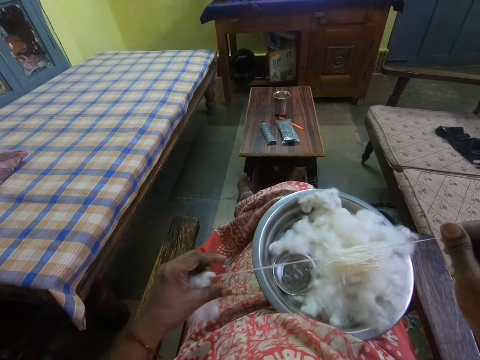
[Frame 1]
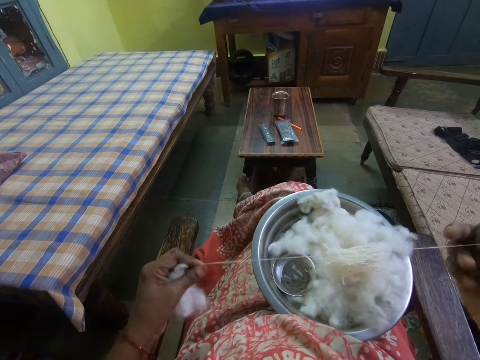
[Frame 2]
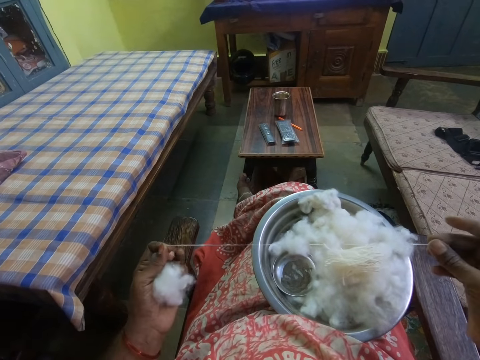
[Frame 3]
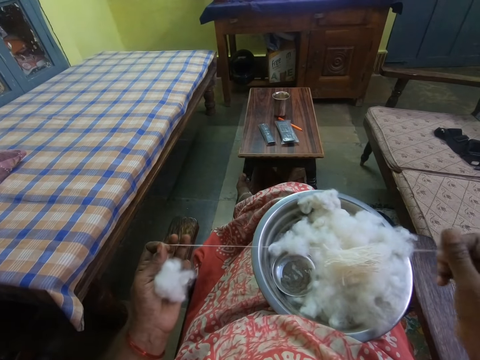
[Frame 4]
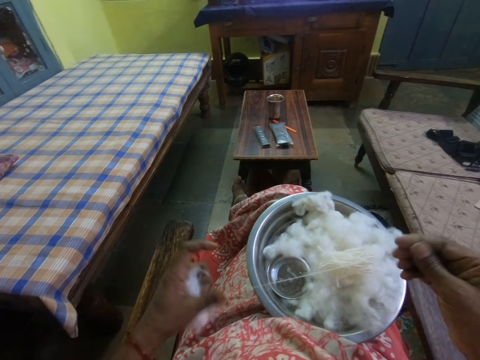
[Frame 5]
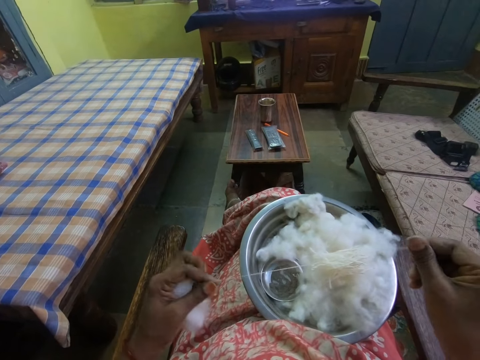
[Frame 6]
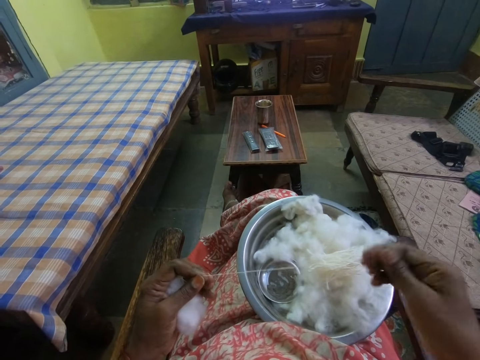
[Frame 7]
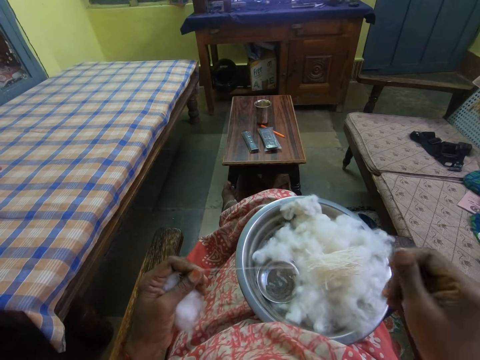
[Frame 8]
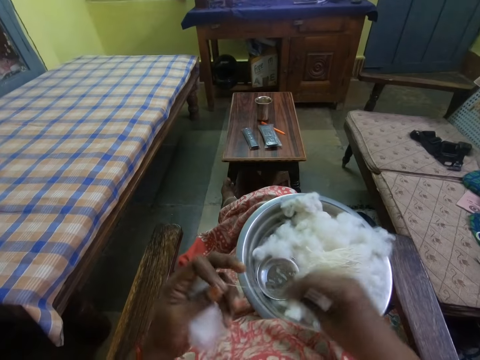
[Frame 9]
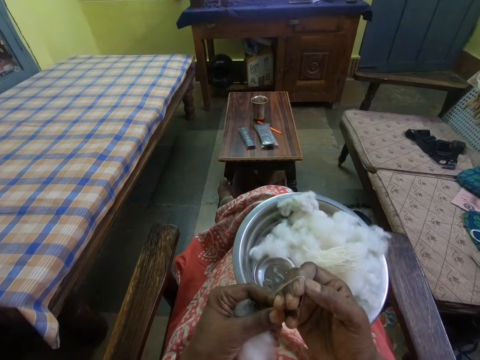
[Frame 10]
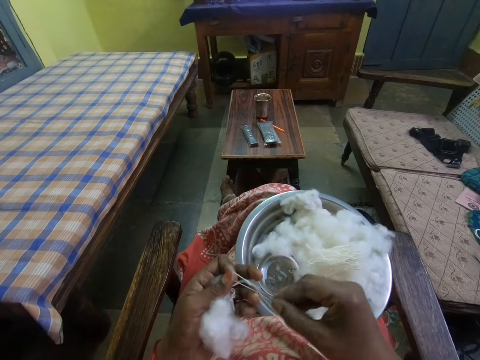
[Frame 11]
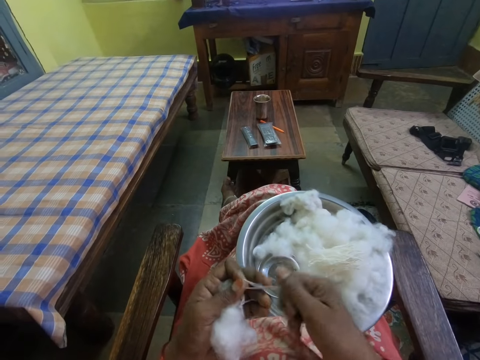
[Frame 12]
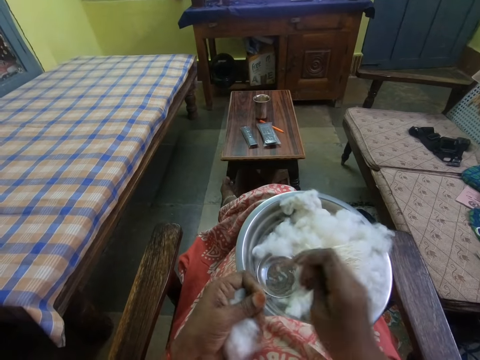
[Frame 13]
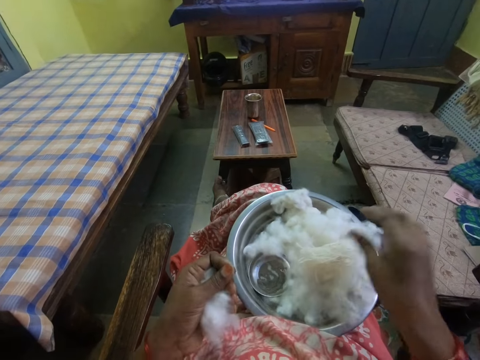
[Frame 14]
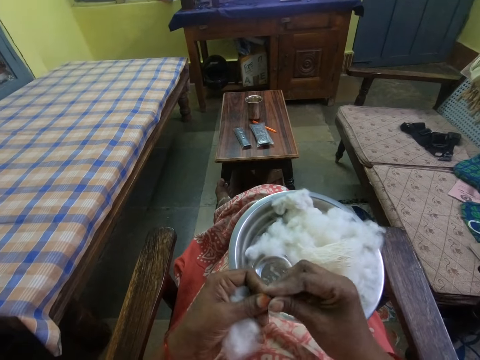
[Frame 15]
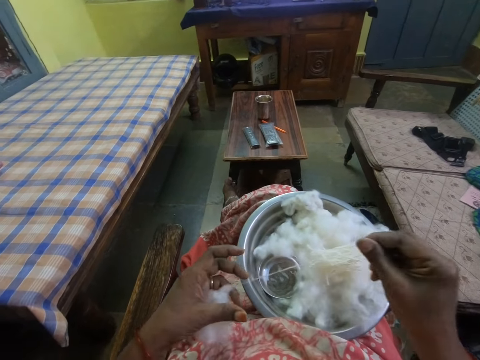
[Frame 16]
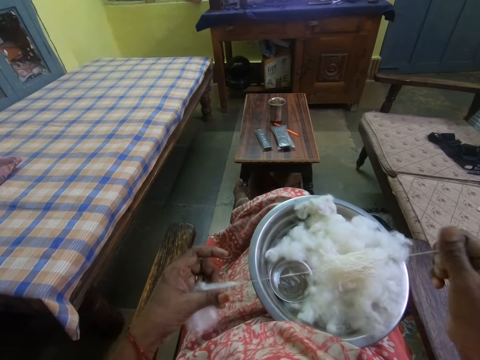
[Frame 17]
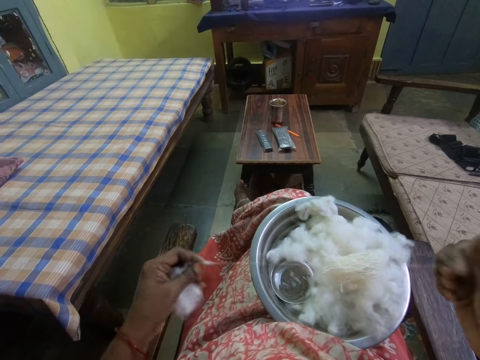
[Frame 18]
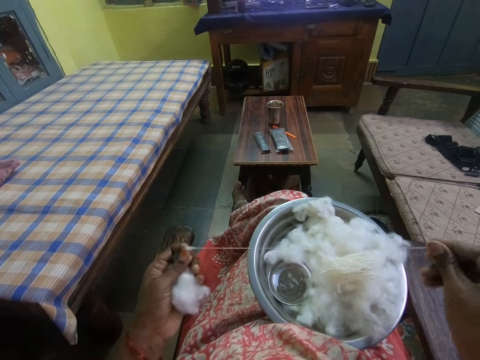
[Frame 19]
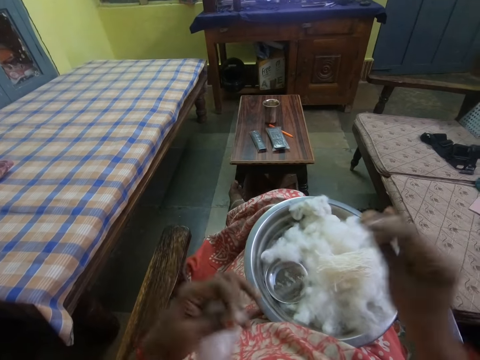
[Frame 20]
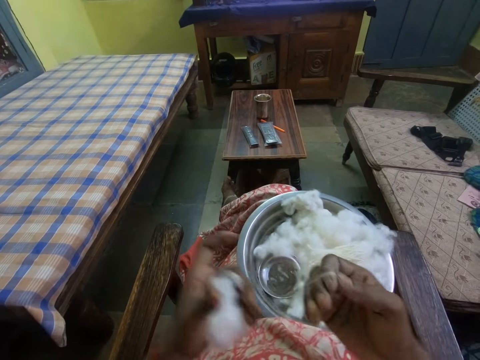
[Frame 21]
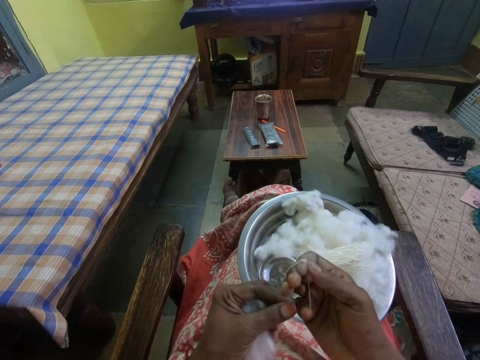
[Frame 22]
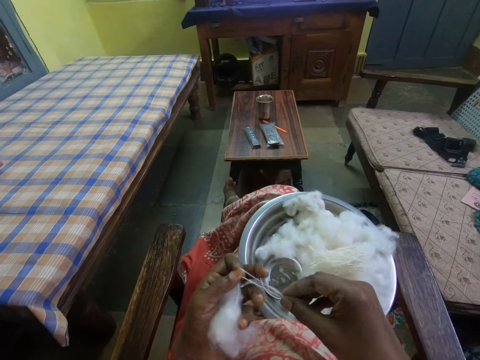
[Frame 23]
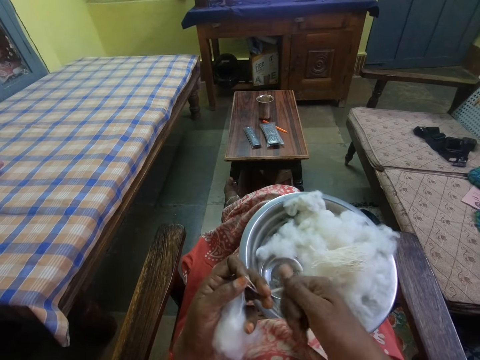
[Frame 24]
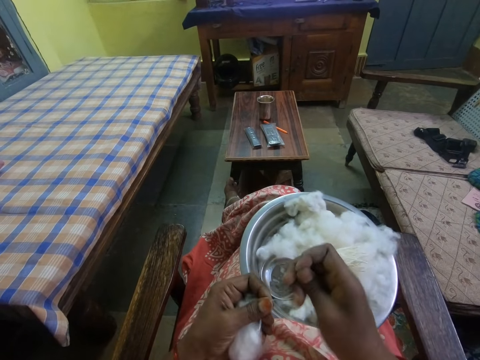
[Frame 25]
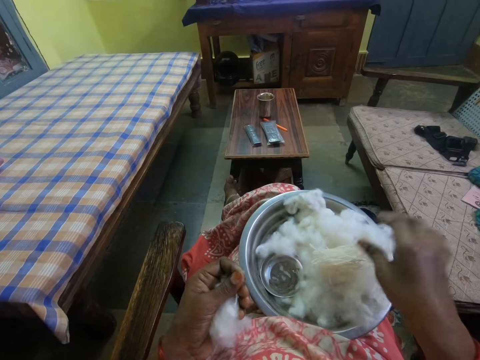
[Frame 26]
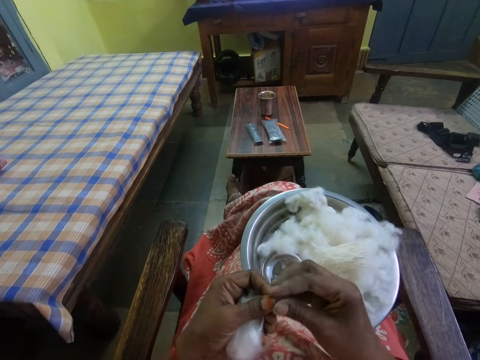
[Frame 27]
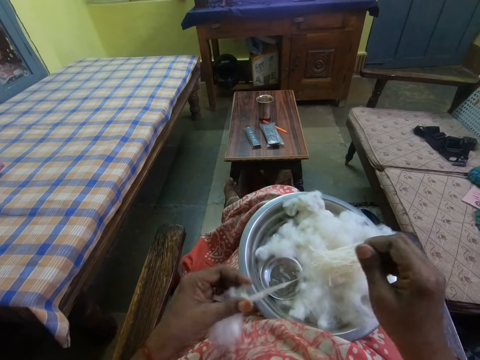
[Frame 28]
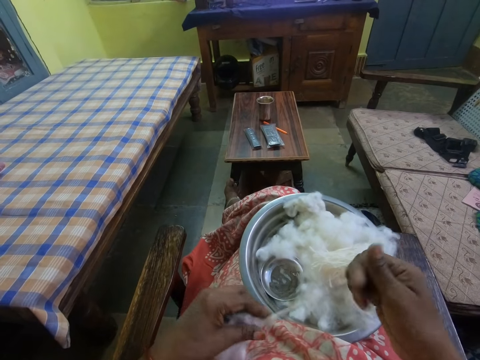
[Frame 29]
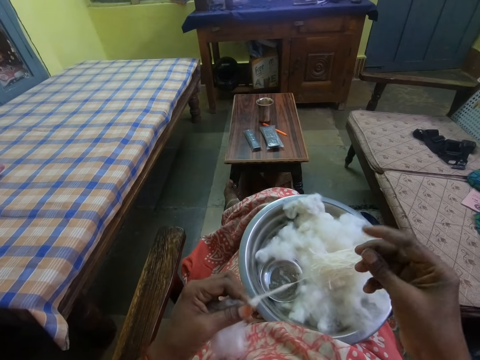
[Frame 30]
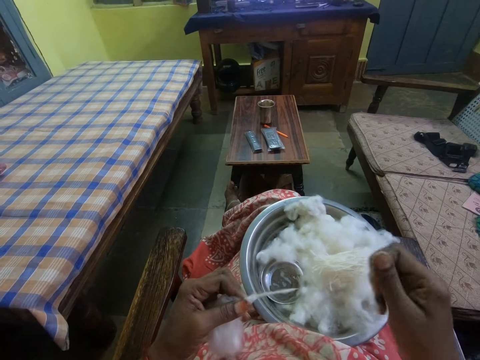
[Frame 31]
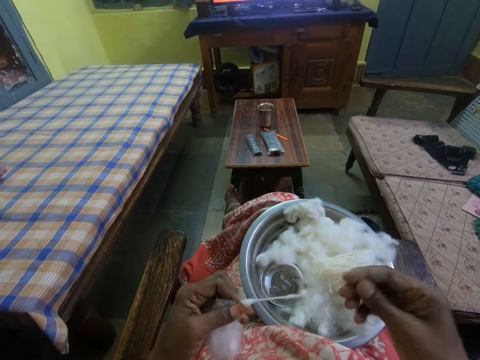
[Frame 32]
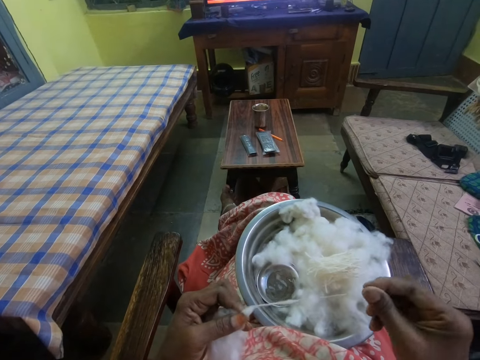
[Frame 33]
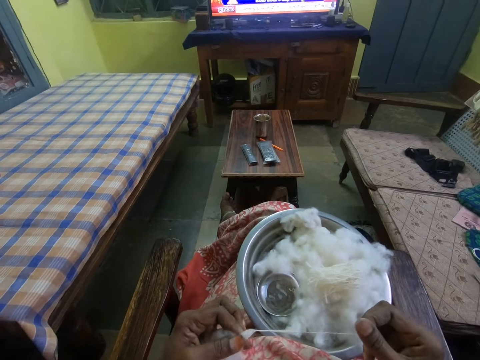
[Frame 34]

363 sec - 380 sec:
The camera wearer coils a piece of cotton on her hand. She puts the cotton in a bowl, pulls the cotton and straightens the piece of cotton. She coils the piece of cotton on her hand, puts the cotton in the bowl, pulls the cotton and straightens the piece of cotton.

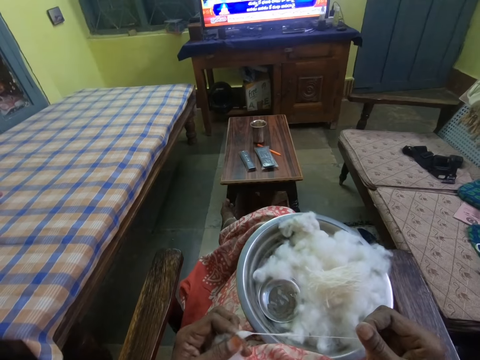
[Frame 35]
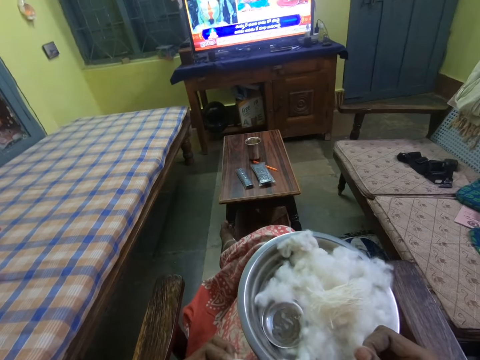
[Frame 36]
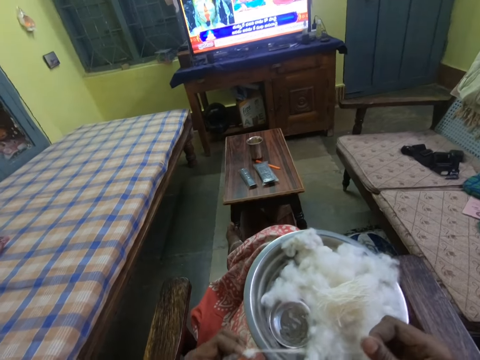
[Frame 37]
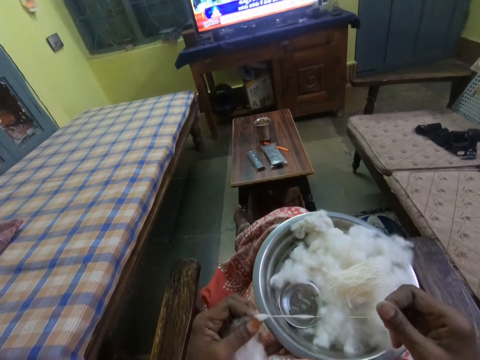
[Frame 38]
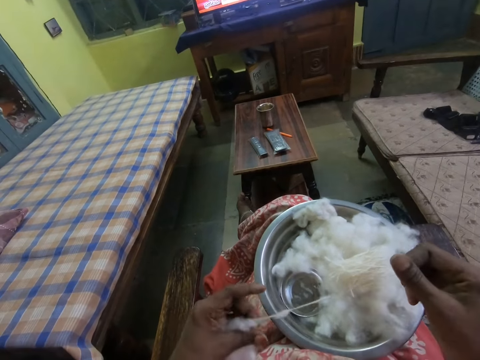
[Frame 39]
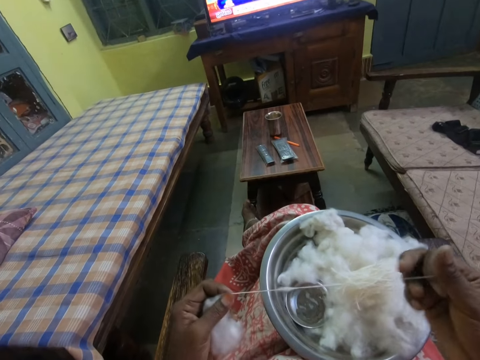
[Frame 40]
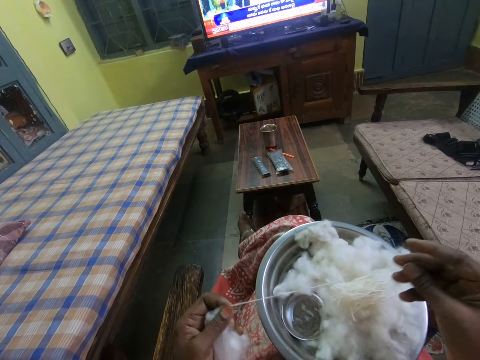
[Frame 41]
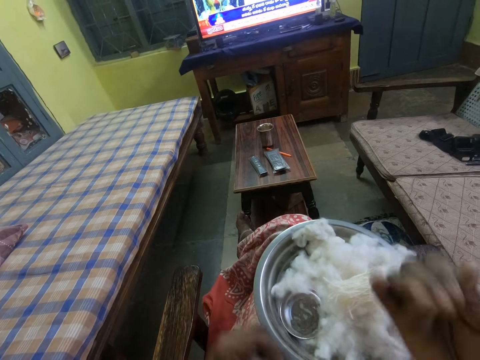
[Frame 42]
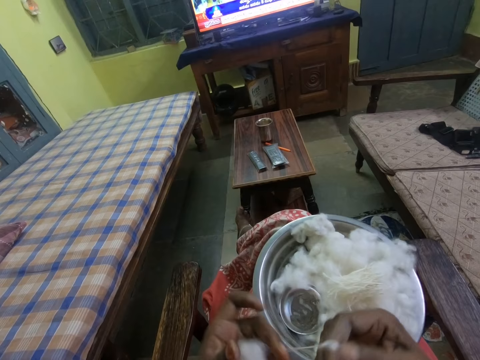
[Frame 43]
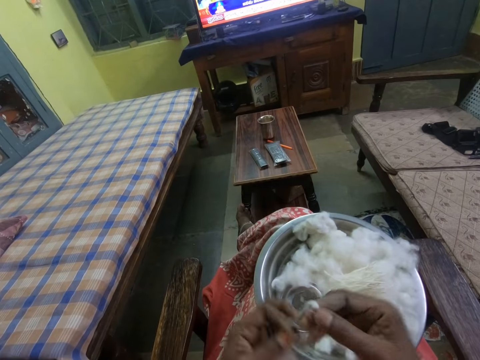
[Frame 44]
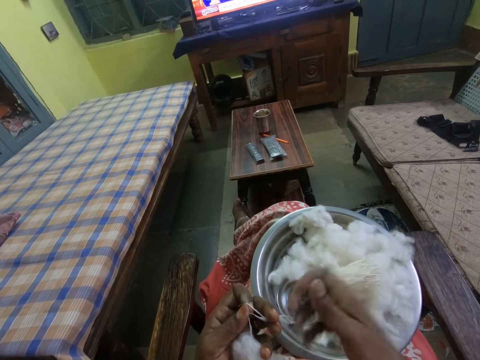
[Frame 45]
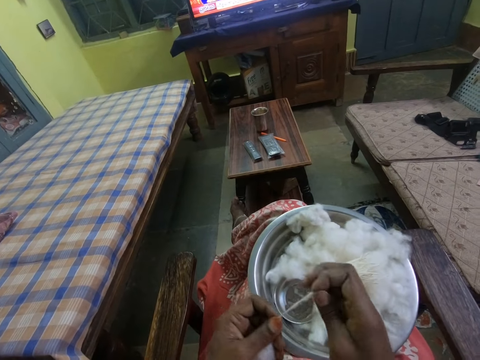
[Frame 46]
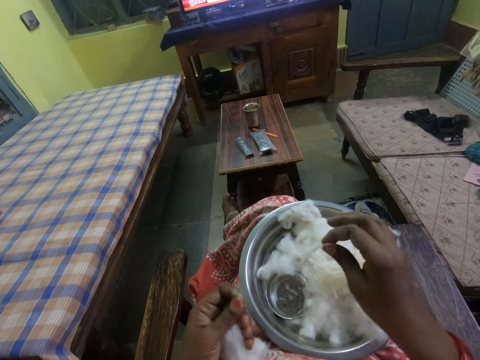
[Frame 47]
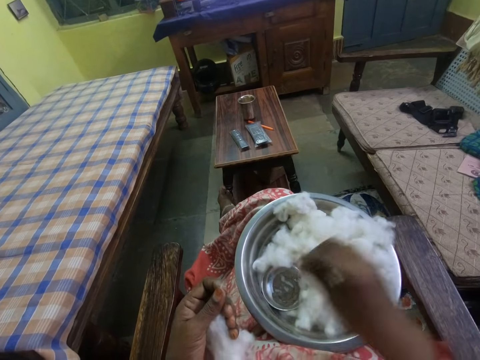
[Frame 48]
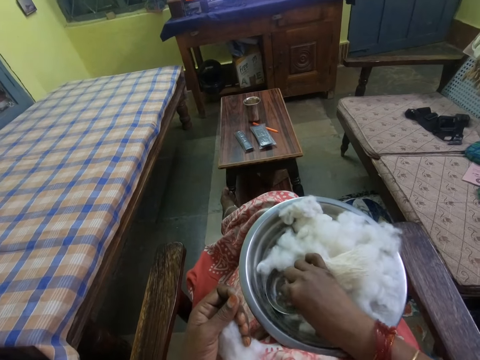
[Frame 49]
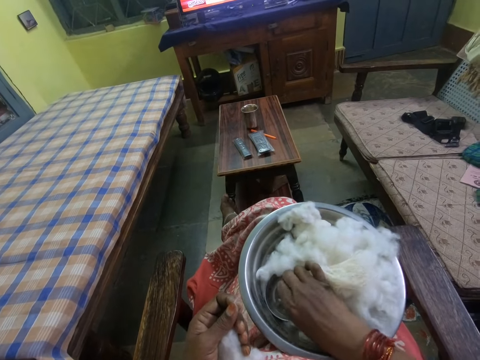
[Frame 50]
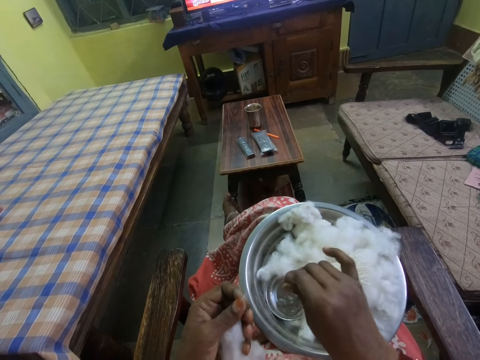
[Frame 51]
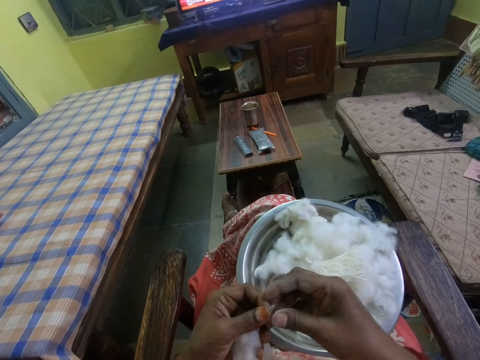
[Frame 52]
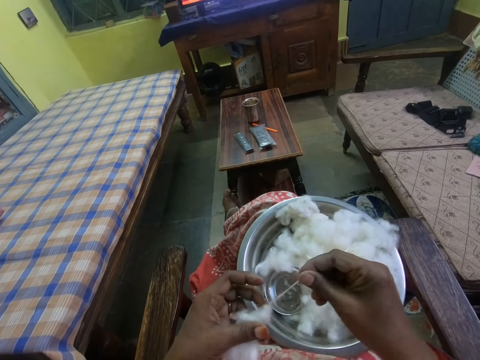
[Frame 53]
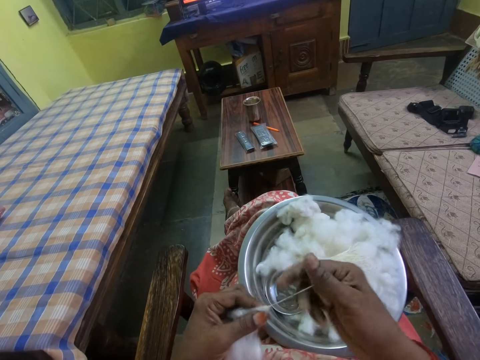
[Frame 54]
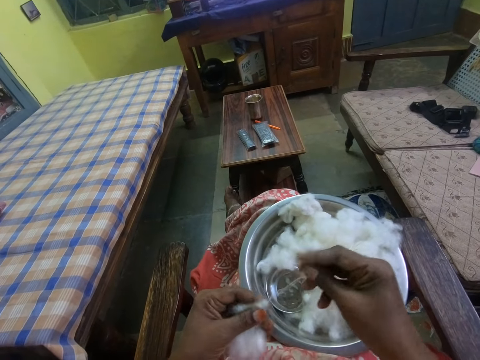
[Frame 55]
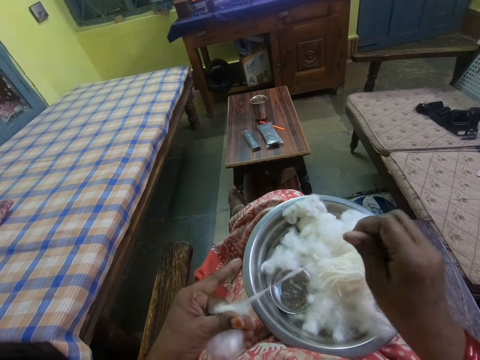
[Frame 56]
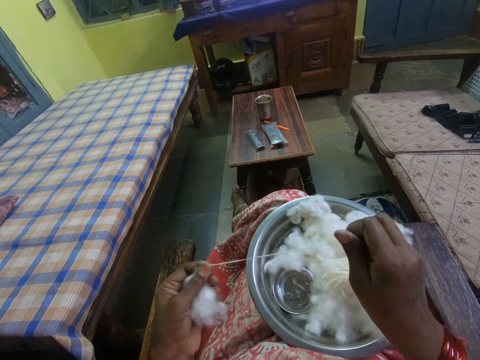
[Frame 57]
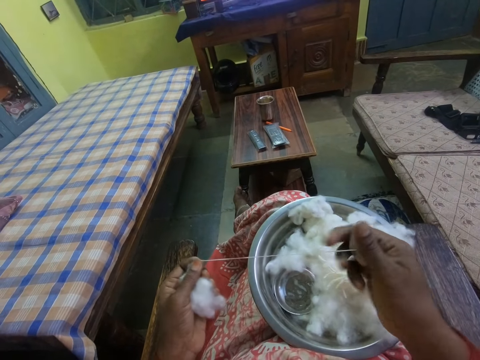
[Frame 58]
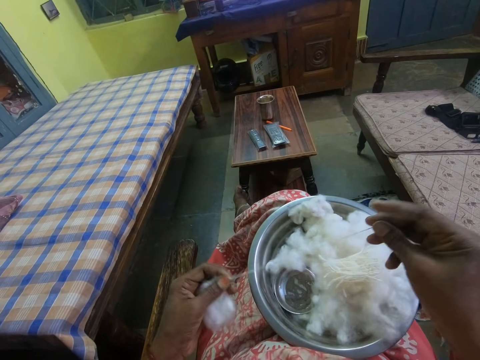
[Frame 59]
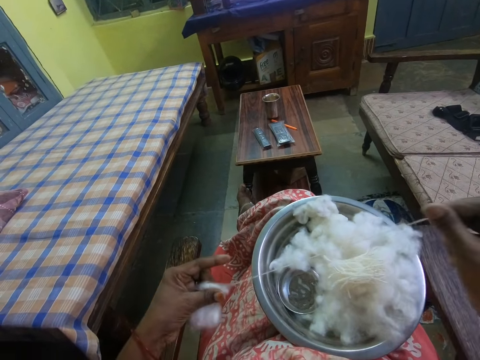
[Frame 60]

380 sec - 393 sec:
The camera wearer looks around a room. She straightens a piece of cotton. She coils the piece of cotton on her hand, puts the cotton in a bowl and adjusts the piece of cotton in the bowl. She dips the finger in water. She pulls the cotton and straightens the piece of cotton.
